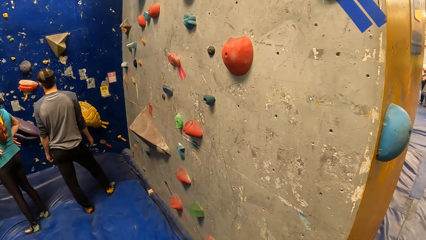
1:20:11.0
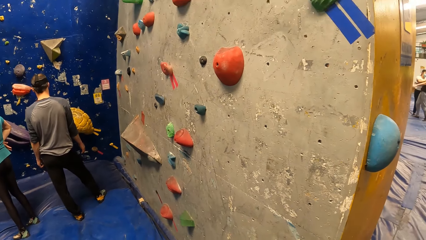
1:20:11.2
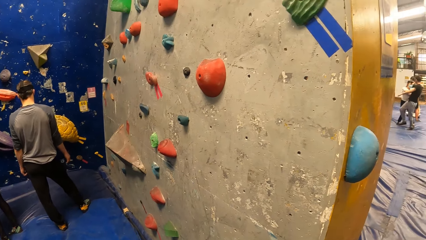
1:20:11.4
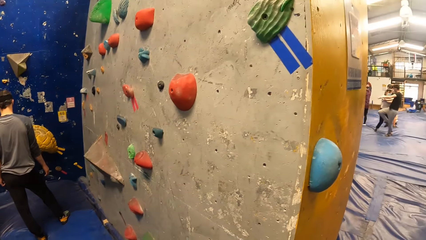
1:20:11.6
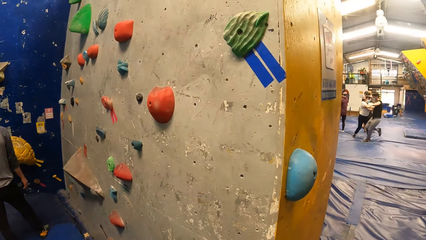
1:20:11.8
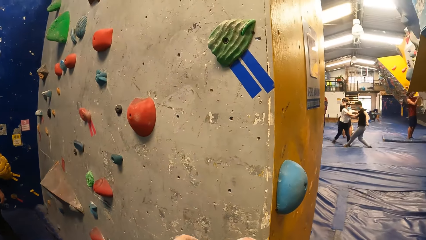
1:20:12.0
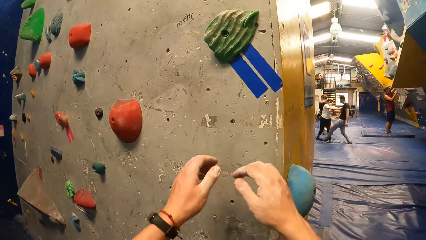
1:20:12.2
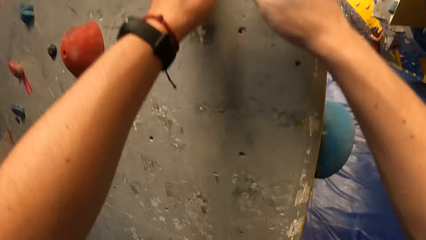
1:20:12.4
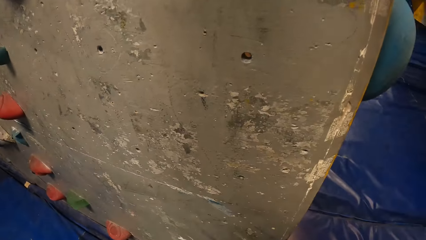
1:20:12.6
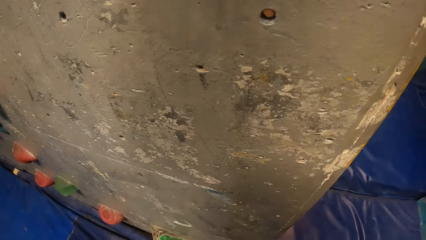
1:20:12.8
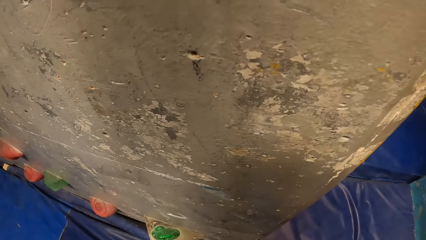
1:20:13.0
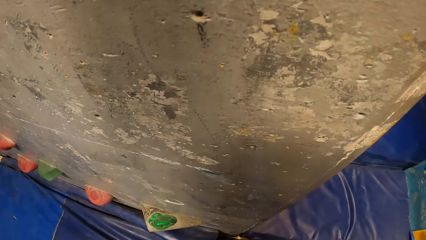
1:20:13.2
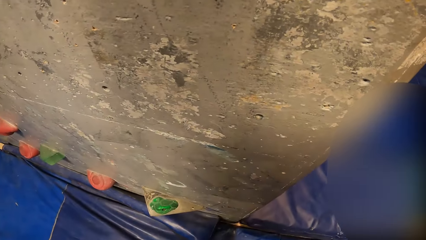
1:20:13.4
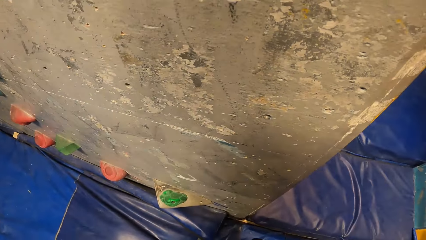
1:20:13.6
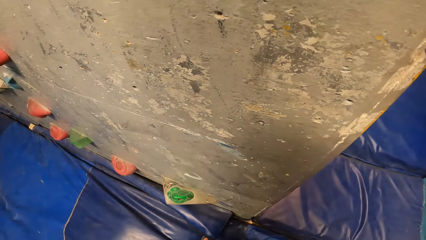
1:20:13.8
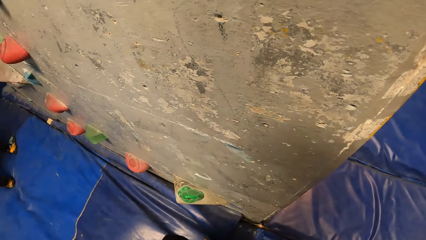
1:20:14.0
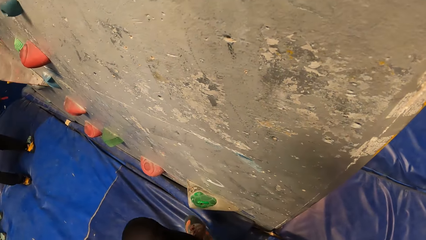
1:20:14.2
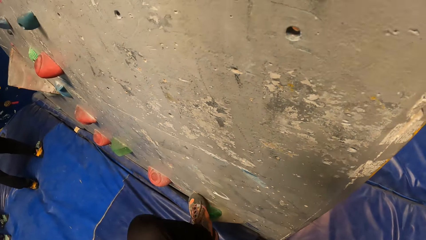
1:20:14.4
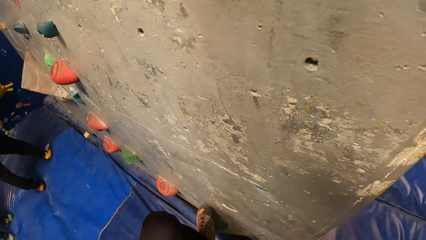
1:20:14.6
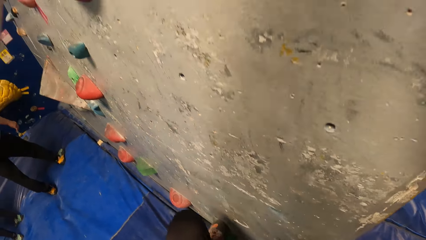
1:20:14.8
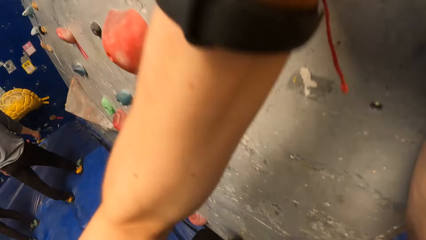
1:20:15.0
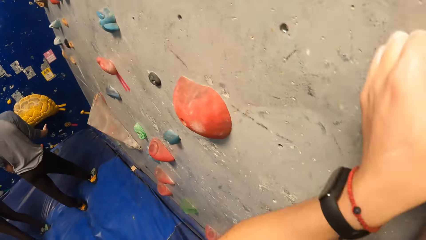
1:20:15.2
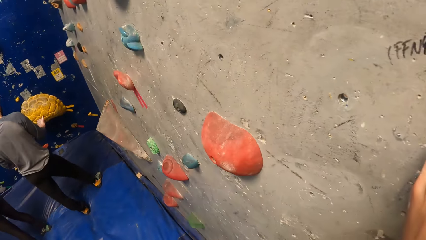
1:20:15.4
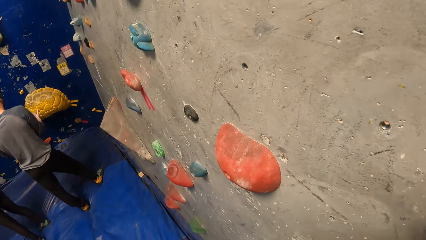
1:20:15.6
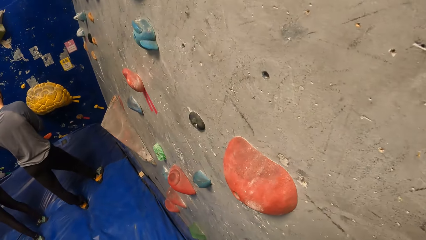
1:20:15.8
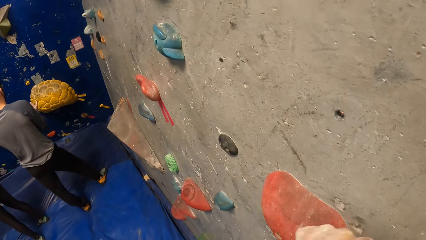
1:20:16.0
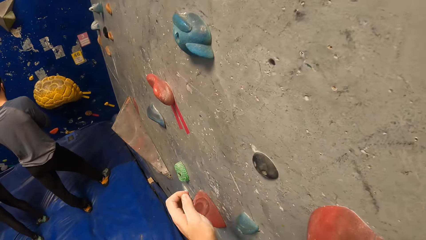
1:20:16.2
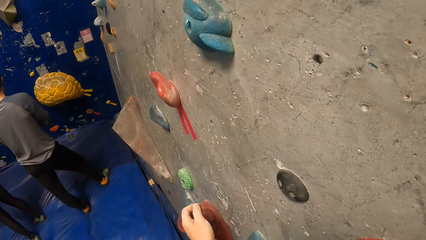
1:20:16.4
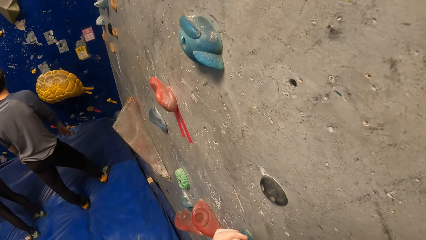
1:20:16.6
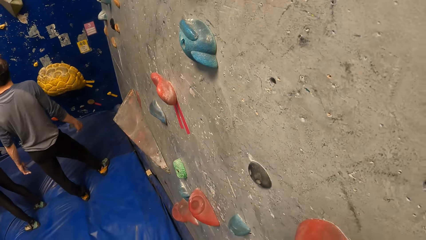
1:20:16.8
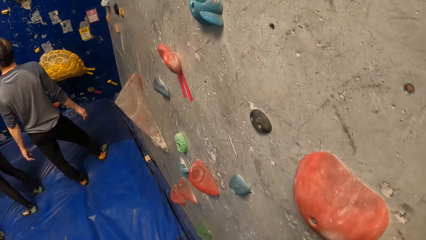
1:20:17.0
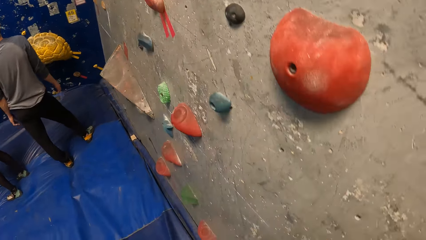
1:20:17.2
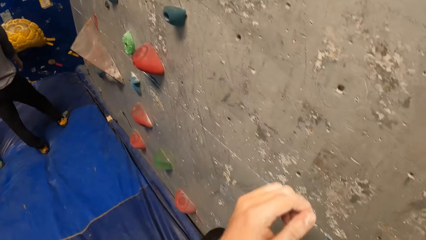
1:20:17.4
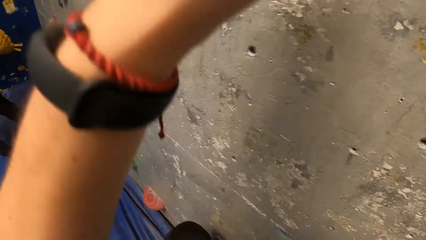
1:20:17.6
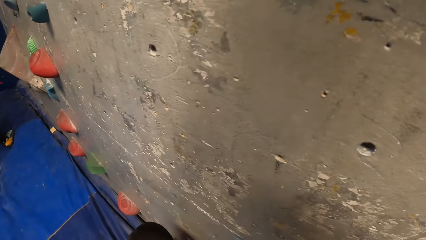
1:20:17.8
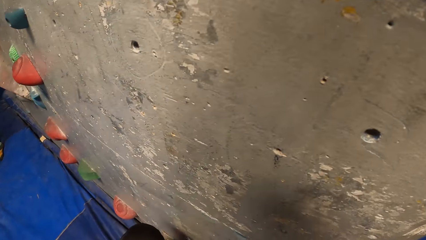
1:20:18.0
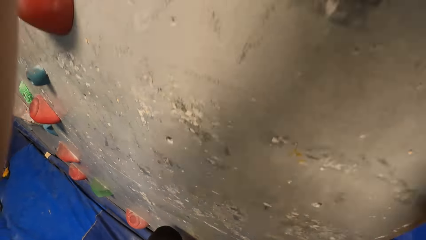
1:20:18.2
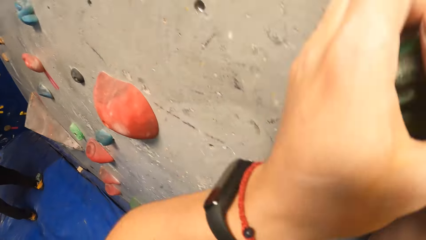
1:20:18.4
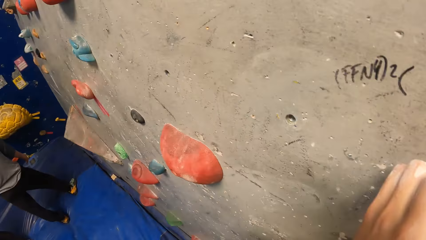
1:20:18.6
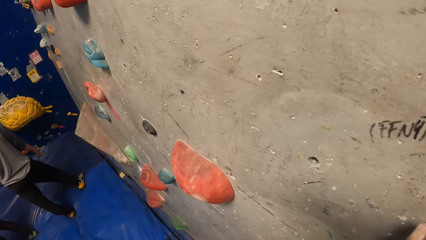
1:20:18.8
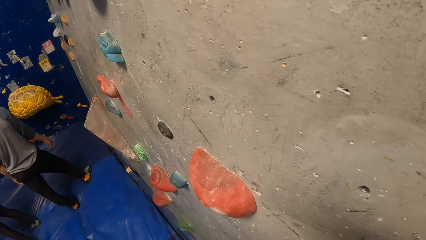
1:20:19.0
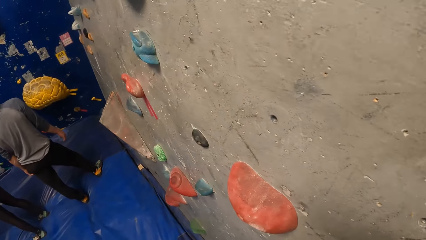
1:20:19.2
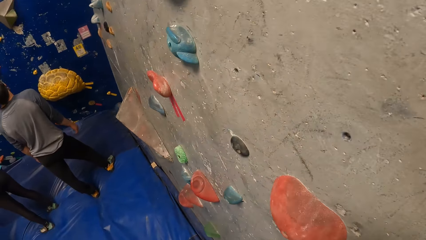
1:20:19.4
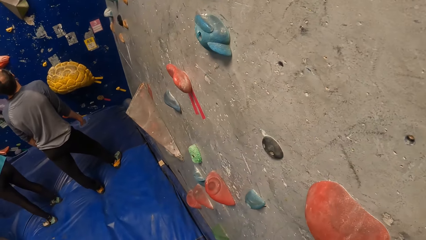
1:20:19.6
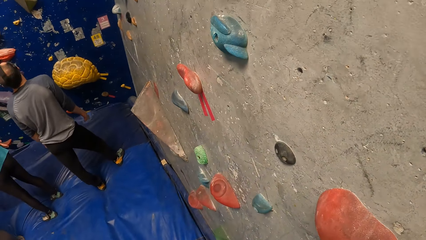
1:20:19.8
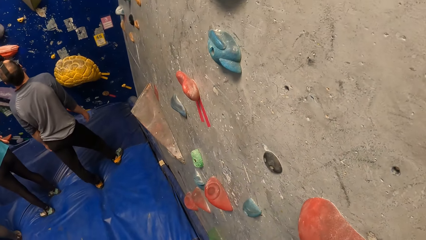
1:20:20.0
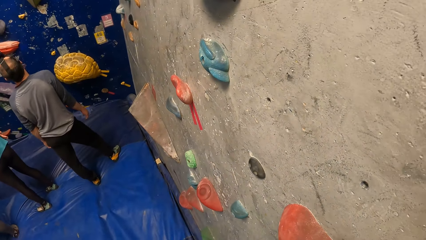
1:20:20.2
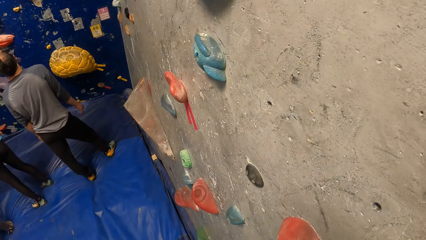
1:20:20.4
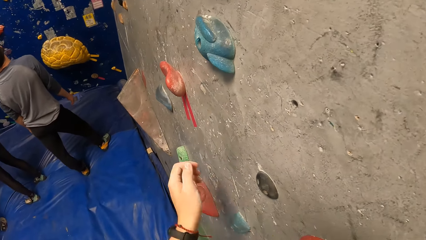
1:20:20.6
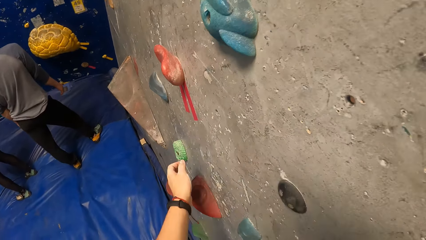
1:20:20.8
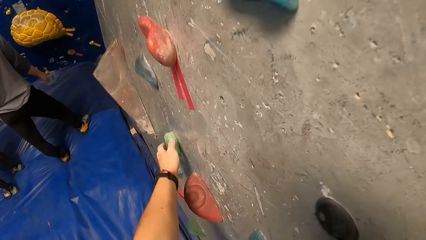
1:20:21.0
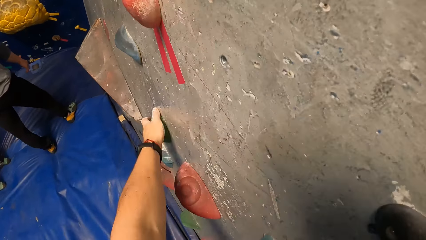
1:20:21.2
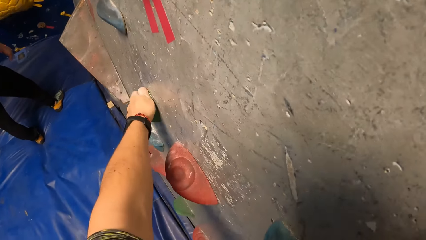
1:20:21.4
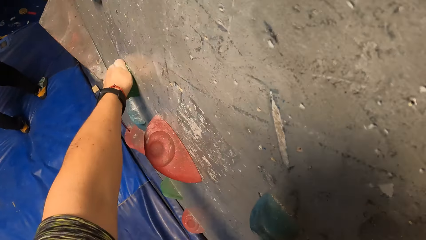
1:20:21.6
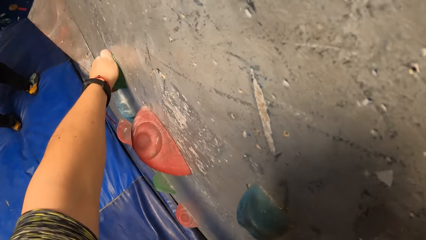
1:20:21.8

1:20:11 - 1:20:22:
The camera wearer climbs the wall at the wall climbing centre.

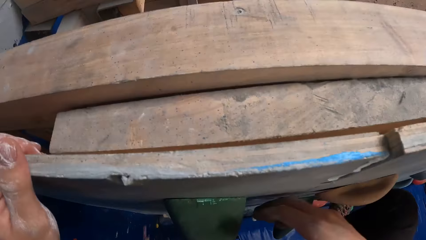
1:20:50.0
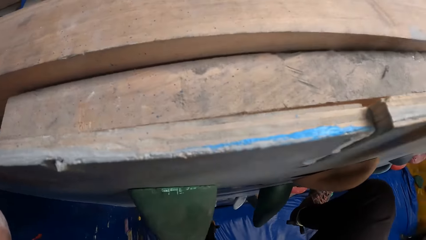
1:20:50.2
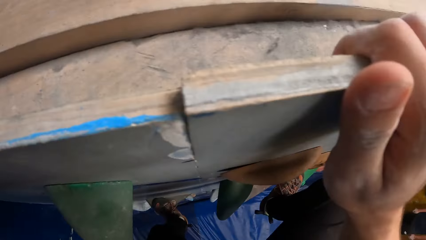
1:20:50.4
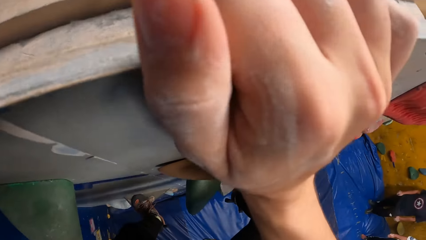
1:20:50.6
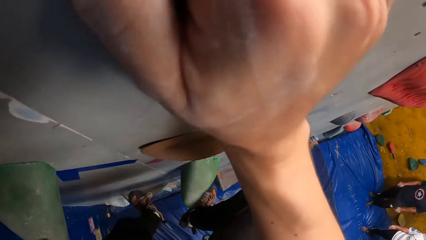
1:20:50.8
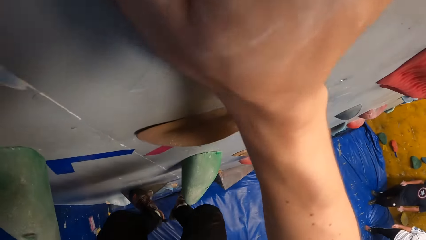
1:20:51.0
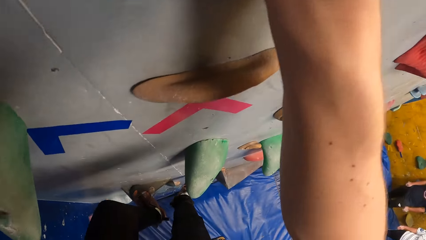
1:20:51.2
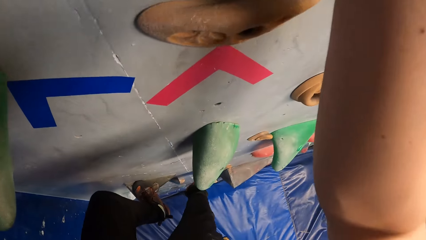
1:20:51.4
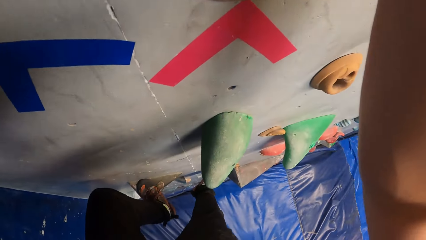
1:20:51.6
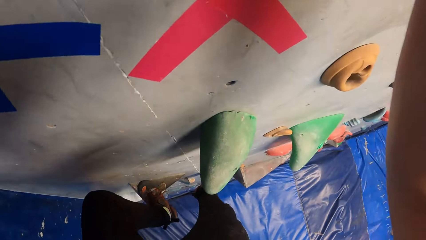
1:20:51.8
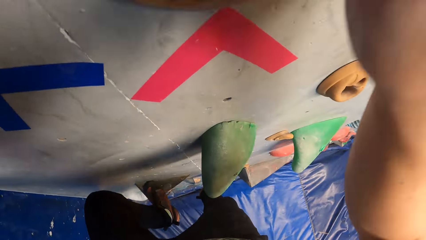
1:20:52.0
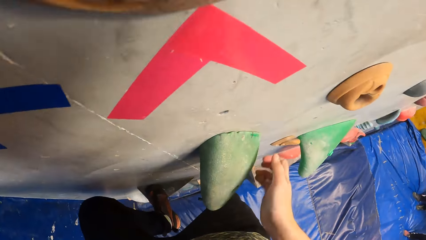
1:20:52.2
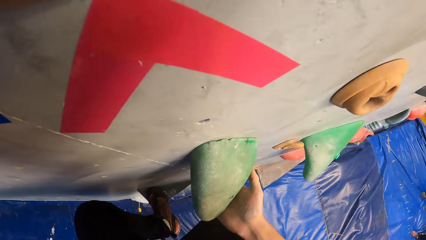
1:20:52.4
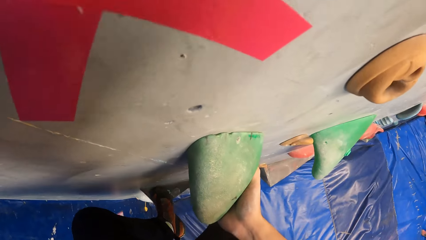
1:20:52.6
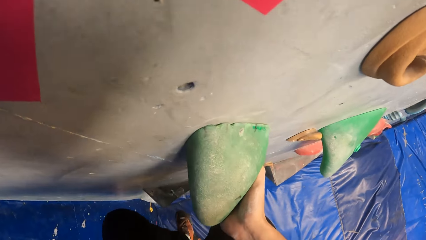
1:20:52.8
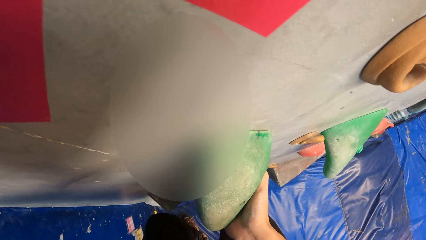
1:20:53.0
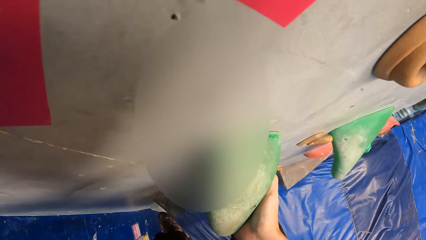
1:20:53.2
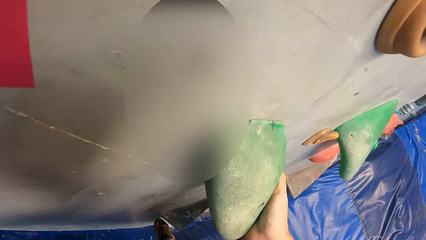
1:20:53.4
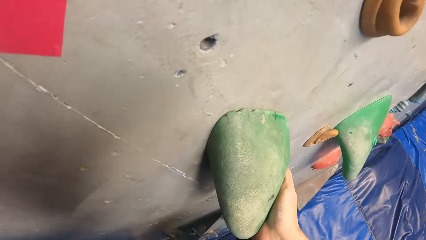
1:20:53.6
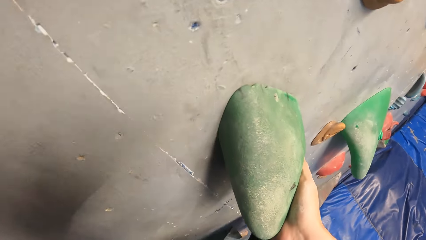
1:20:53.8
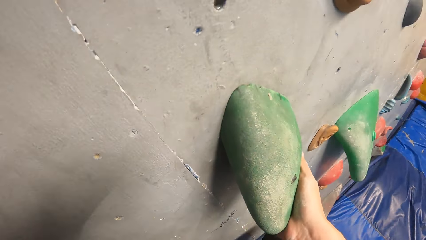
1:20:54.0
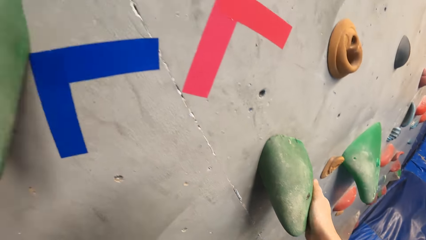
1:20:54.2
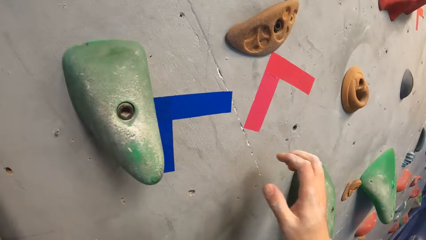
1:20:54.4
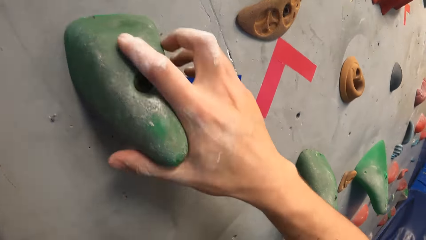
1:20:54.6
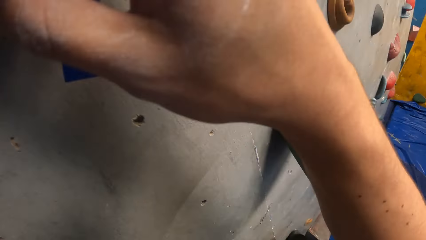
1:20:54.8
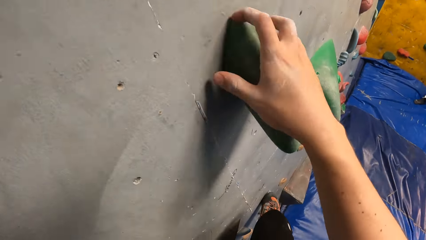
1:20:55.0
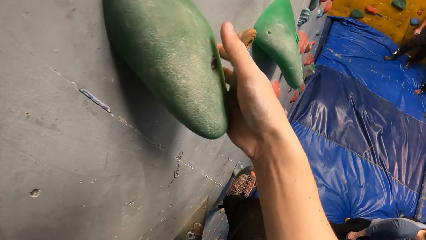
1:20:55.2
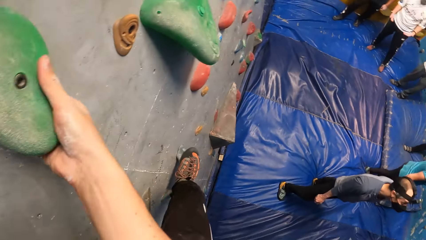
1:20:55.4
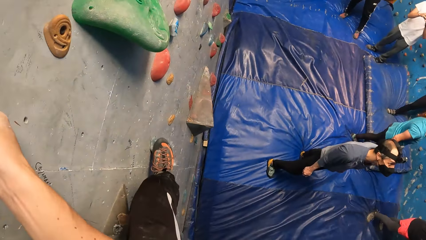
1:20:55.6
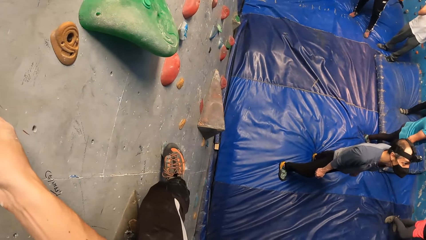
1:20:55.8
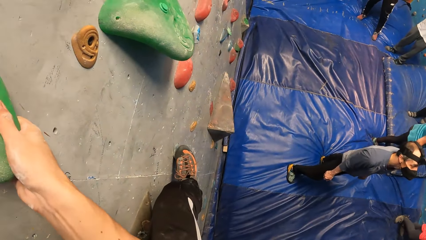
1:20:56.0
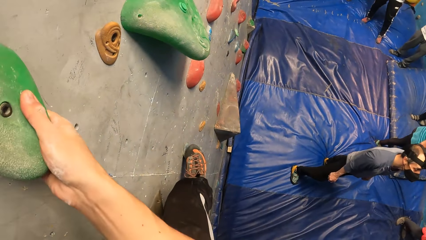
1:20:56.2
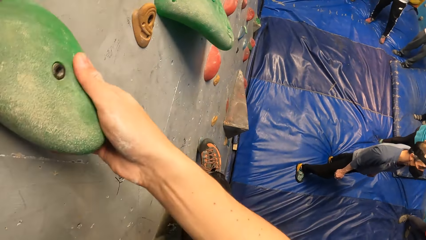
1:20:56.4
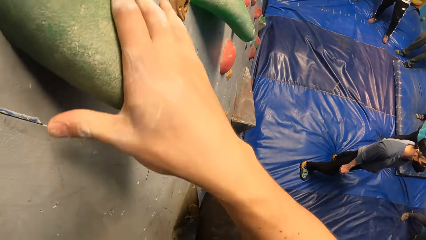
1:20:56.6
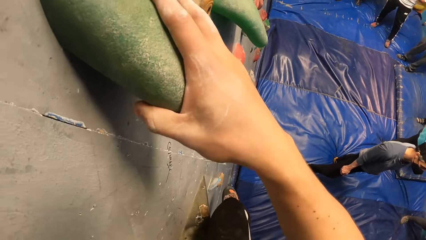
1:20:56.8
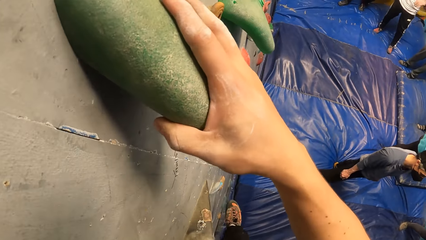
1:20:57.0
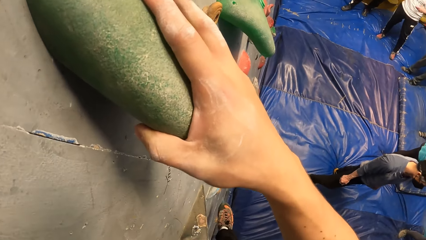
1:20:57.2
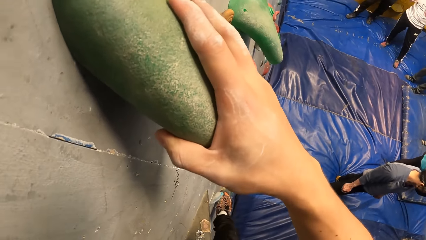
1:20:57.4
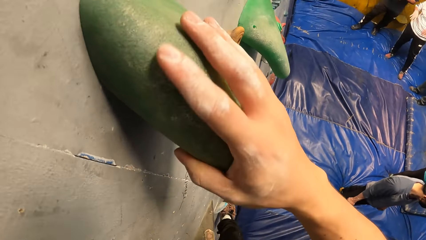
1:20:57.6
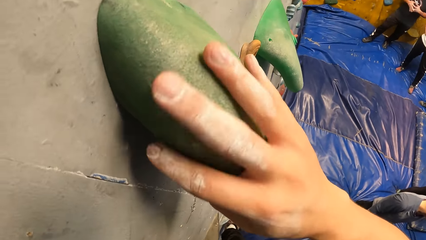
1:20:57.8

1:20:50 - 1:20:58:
The camera wearer climbs down the wall.
